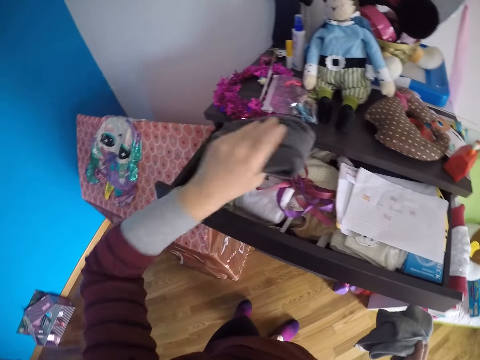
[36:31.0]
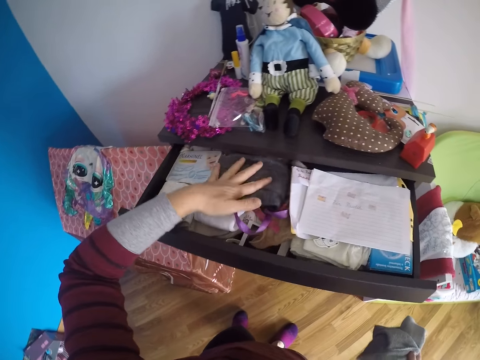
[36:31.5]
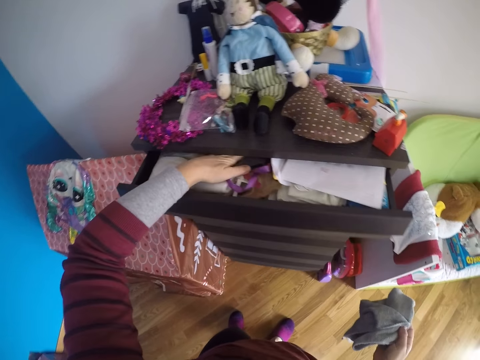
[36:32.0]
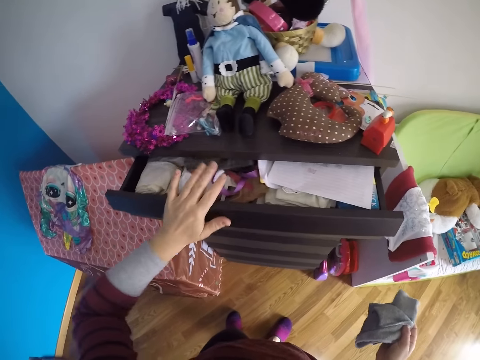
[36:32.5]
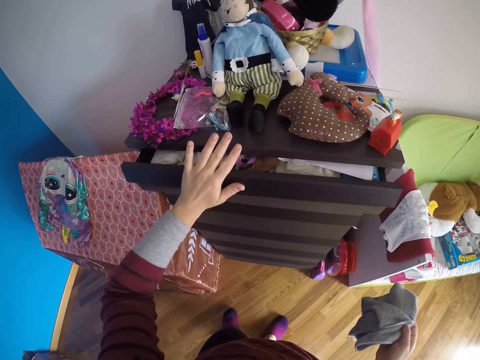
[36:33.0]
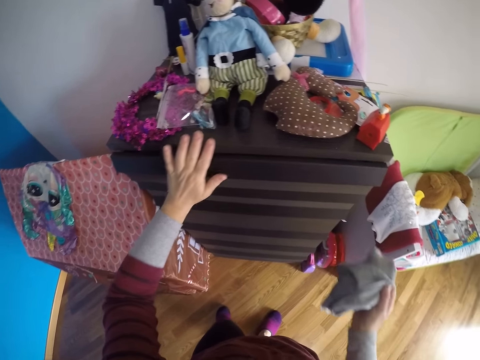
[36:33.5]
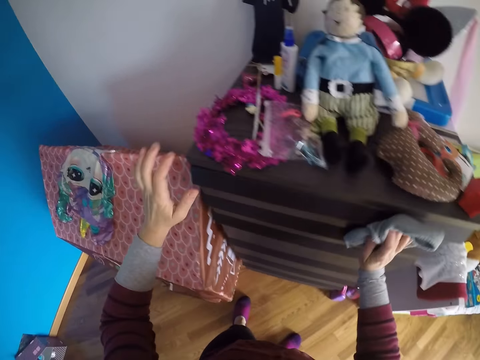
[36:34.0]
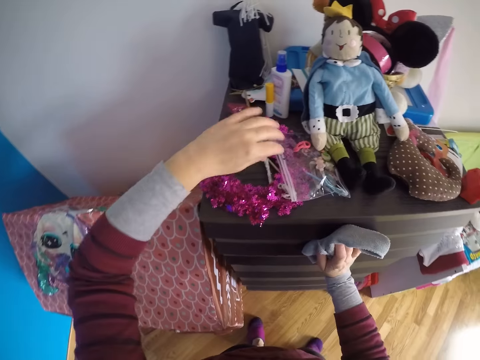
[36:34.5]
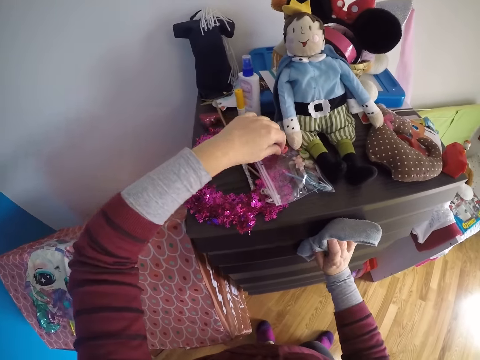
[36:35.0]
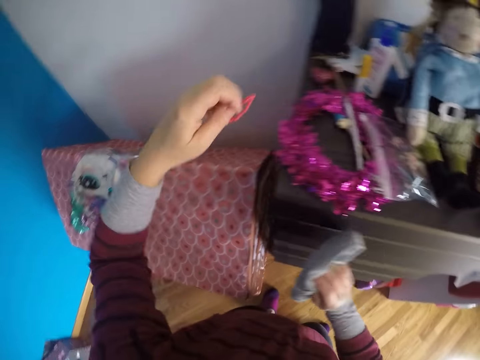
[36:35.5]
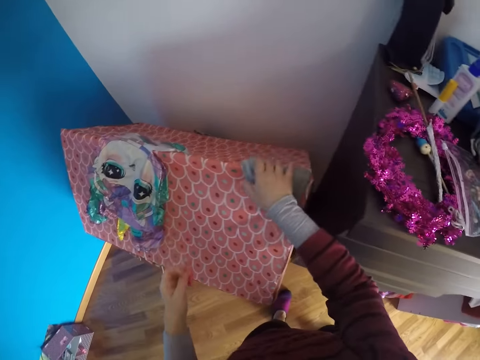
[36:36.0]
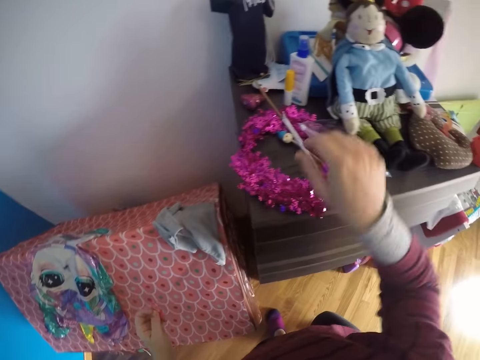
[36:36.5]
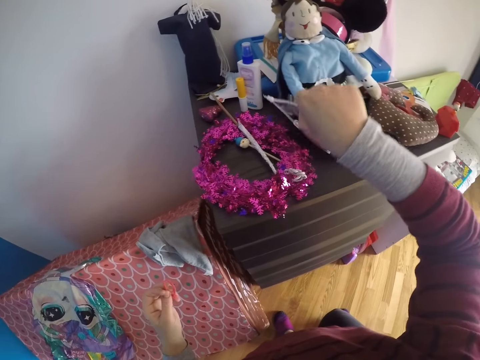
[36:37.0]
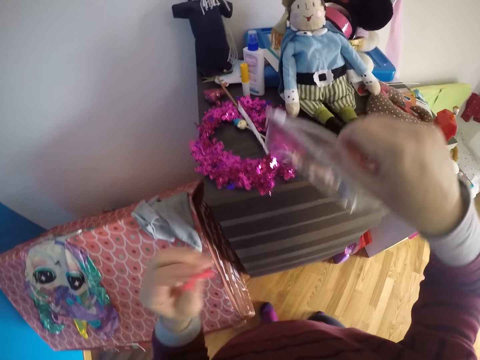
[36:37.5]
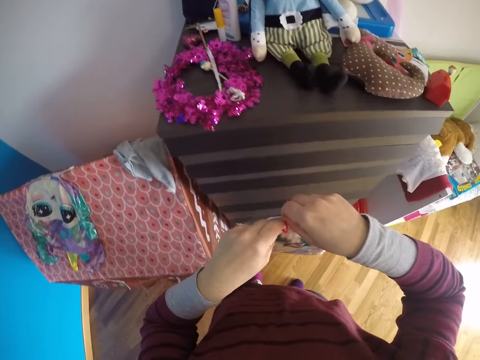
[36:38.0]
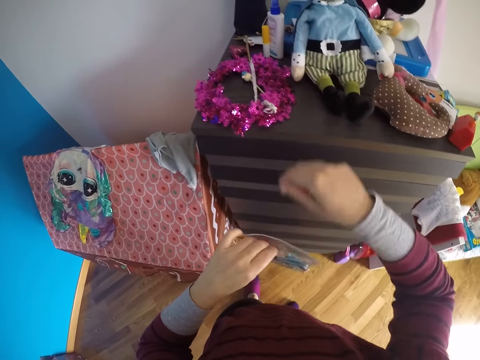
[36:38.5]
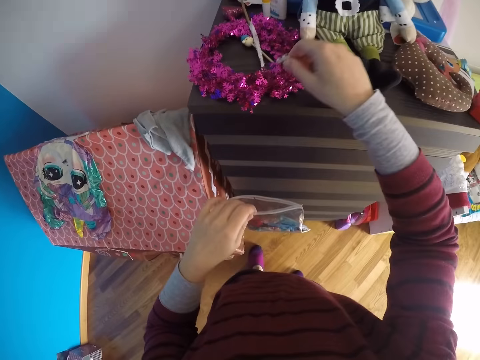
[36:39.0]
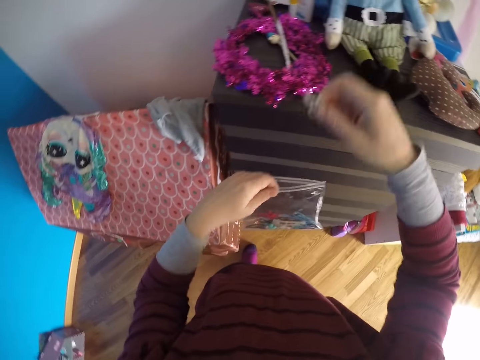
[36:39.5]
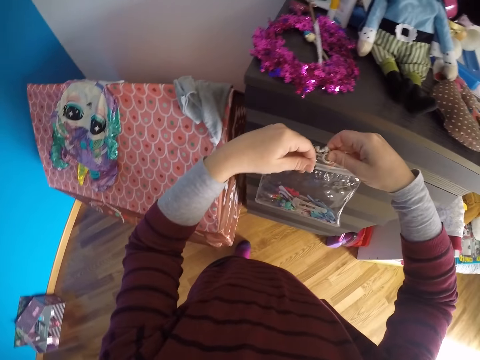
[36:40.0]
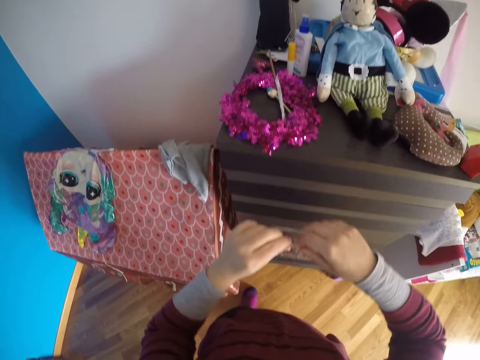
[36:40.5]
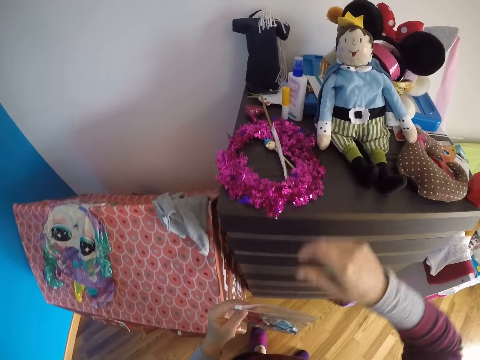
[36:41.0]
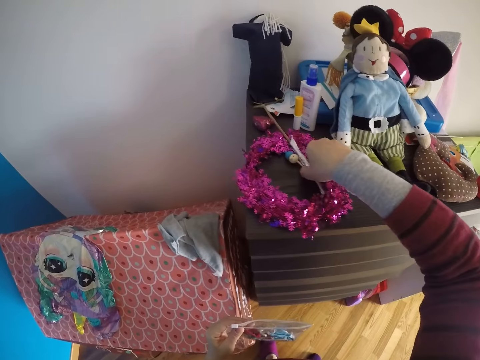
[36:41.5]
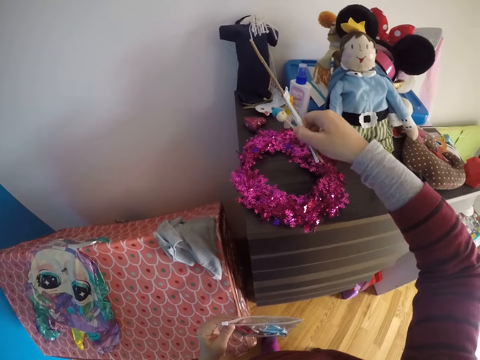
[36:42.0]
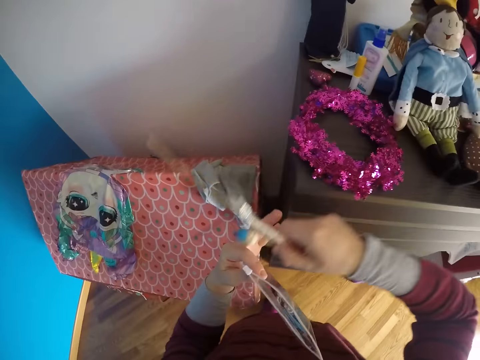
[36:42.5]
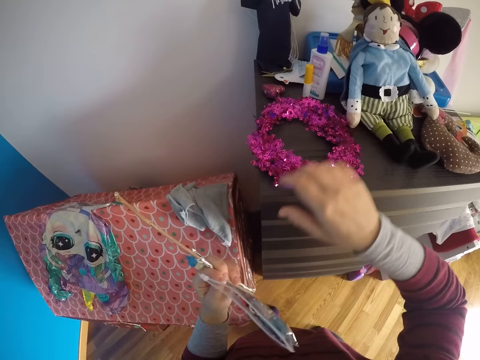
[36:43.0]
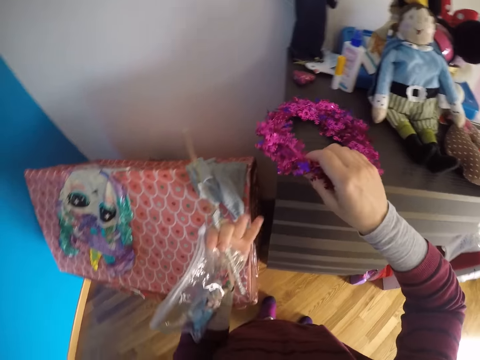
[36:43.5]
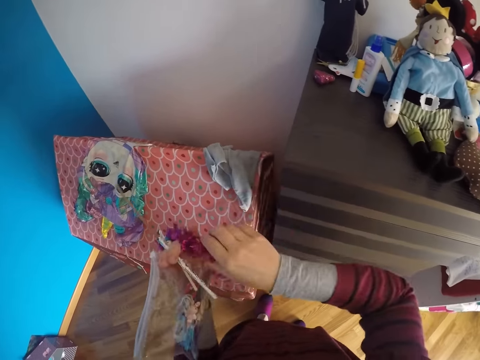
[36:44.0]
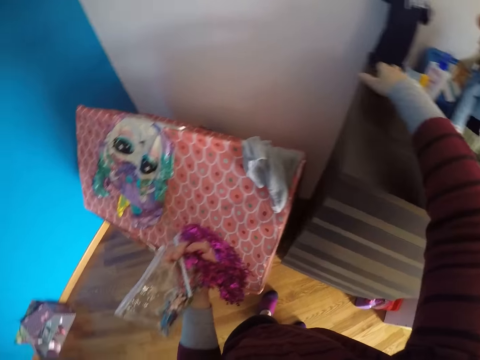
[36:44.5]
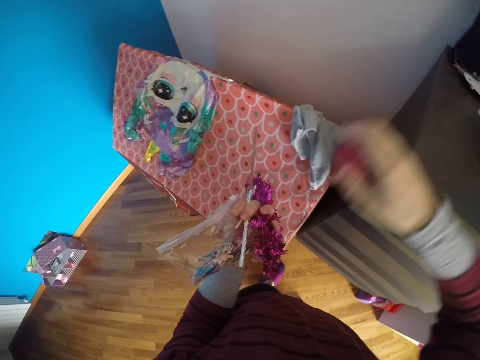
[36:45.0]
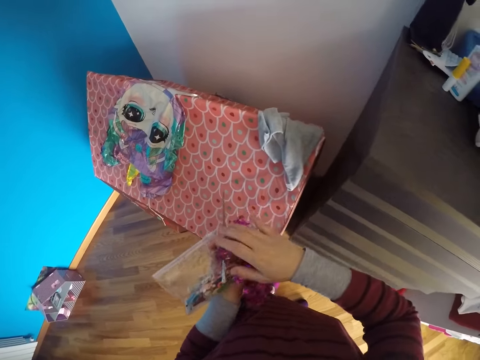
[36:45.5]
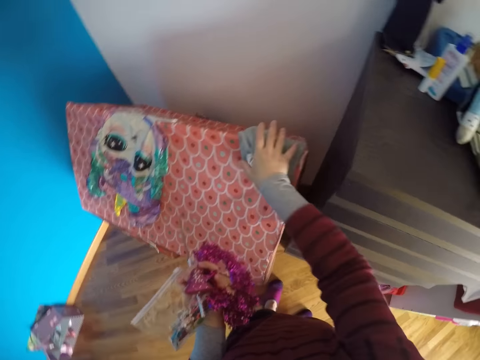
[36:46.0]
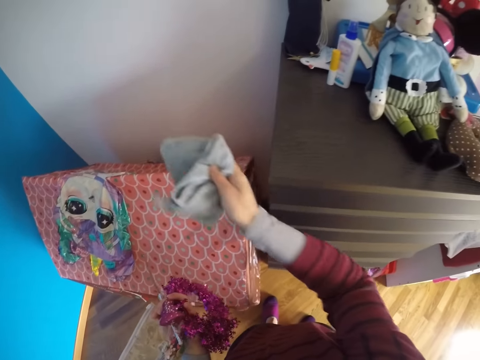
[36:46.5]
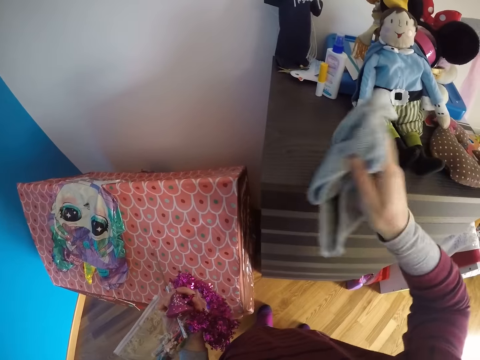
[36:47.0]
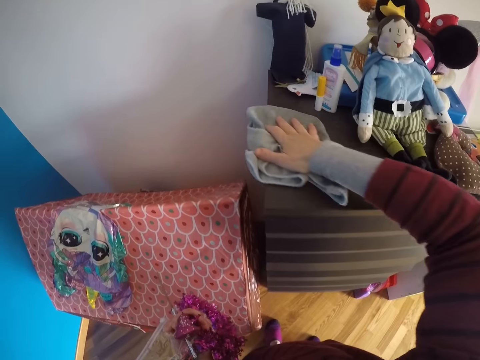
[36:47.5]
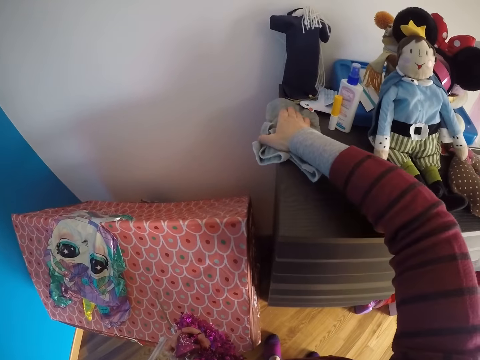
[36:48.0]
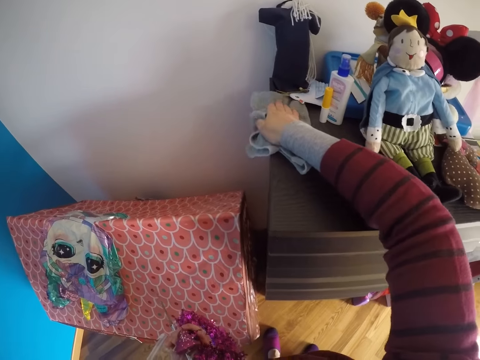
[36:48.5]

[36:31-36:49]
The camera wearer puts the shirt into the drawer with her left hand. She closes the drawer with her left hand. She wipes the cabinet with a hand towel. She picks up a hair bobble from the top of the cupboard with her left hand. She drops the towel in her right hand on the top of the play tent. She turns around. She picks up a zipper bag from the top of the cupboard with her right hand. She puts the hair bobble into the bag with her left hand. She picks up another hair bobble from the top of the cupboard with her right hand. She puts the hair bobble into the bag with her left hand. She picks up stick dolls from the top of the cupboard with her right hand. She holds something with the other hand. She picks up a lei or flower from the top of the cupboard with her right hand. She holds the flower with the other hand. She picks up a toy from the top of the cupboard with her right hand. She holds something with the other hand. She picks up the towel from the top of the play tent with her right hand. She cleans the top of the cupboard with the towel in her right hand.

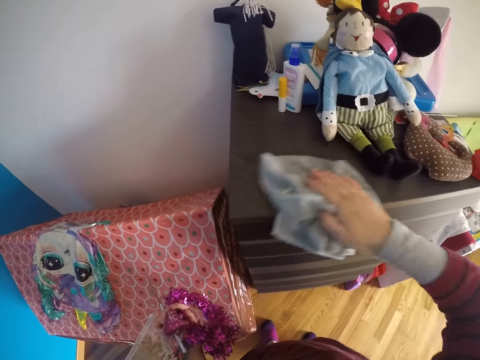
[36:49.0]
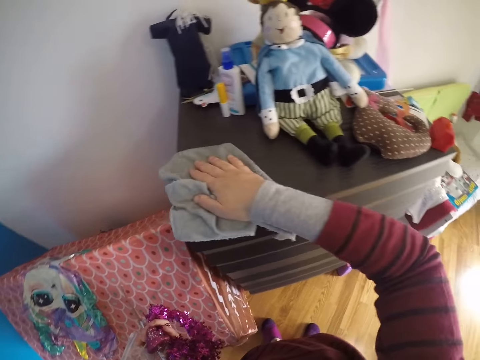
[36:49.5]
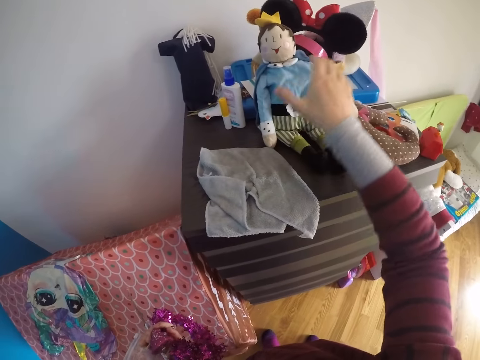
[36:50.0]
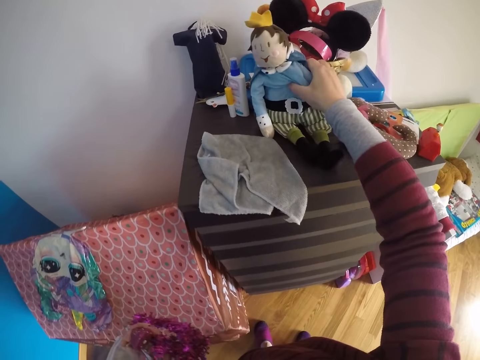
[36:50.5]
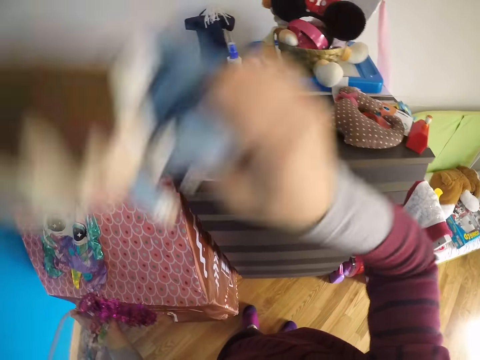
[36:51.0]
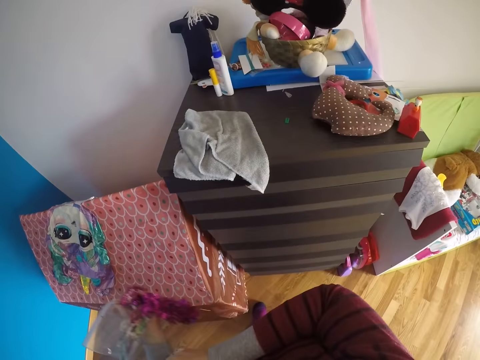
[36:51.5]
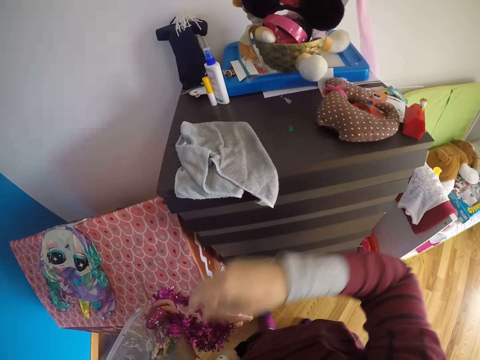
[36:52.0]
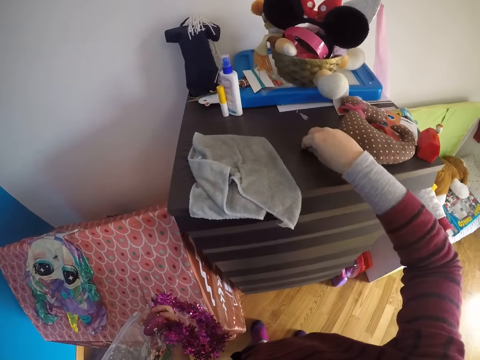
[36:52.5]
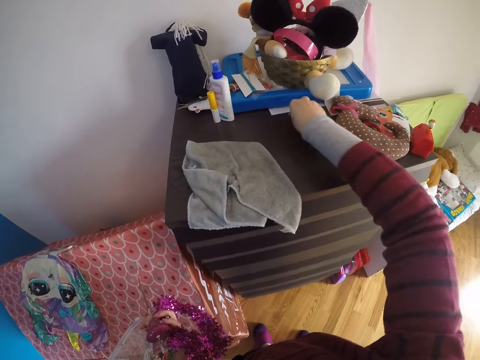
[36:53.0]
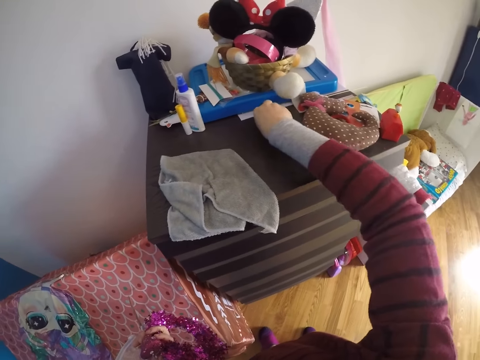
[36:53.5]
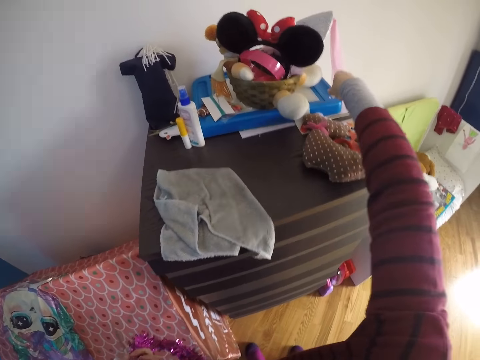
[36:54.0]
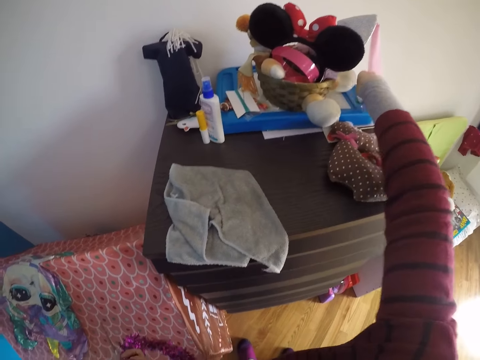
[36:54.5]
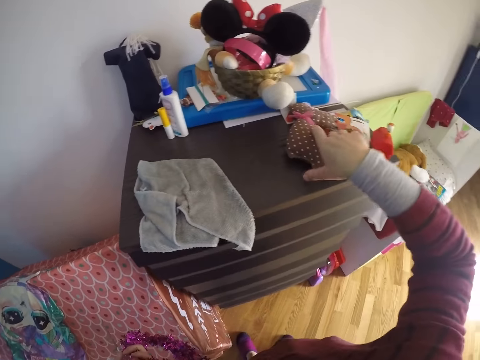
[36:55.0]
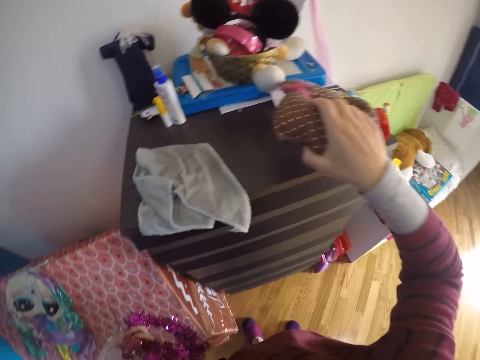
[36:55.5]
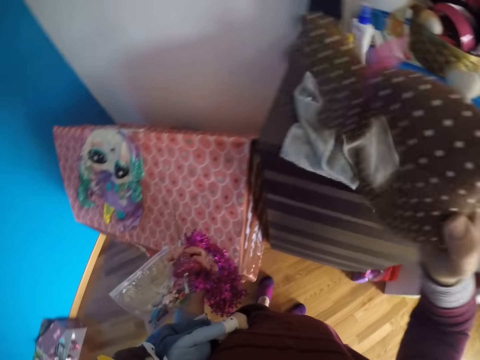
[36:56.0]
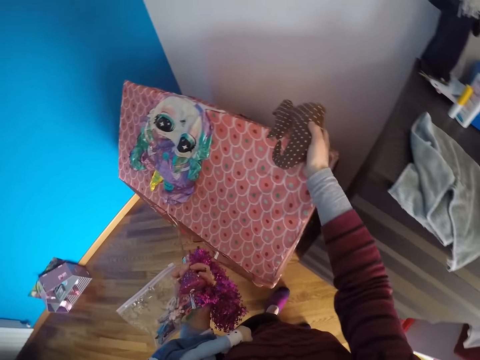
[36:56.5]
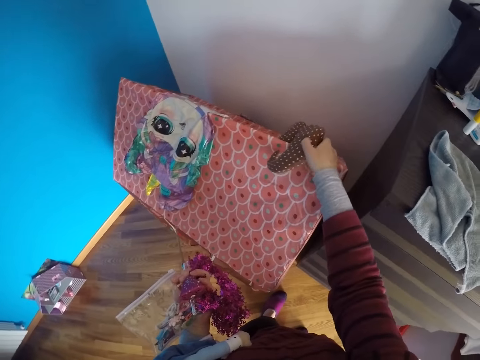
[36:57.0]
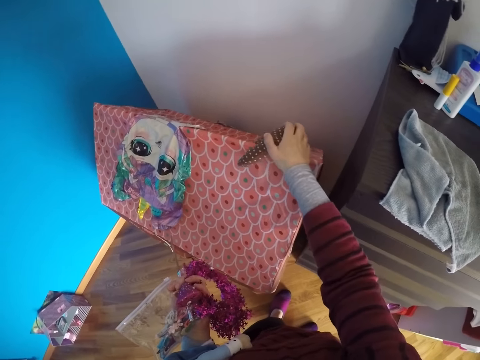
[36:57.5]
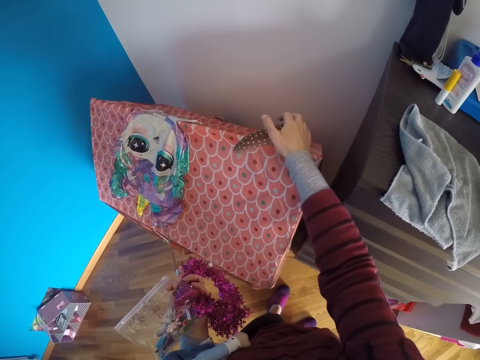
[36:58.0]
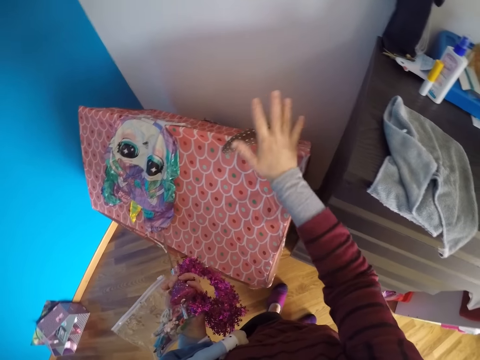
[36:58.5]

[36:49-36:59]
The camera wearer picks up a doll from the top of the cupboard with her right hand. She holds the doll with the other hand. She picks up tacks from the top of the cupboard with her right hand. She puts the tacks on a magnetic drawing board on the top of the cupboard with her right hand. She picks up another toy from the top of the cupboard with her right hand. She puts the toy on the top of the tent with her right hand.
